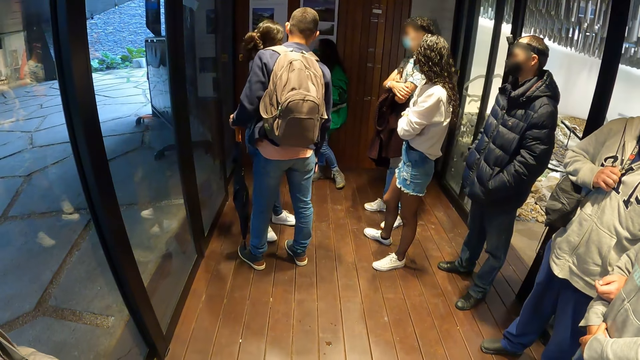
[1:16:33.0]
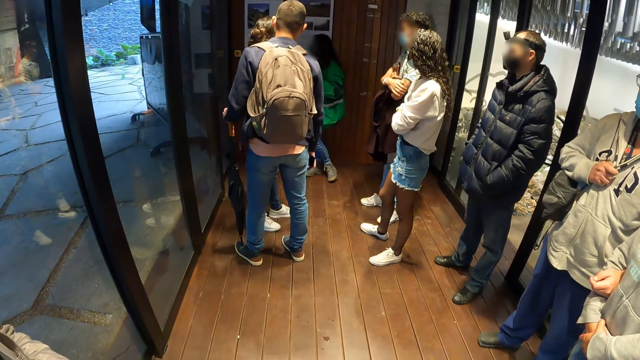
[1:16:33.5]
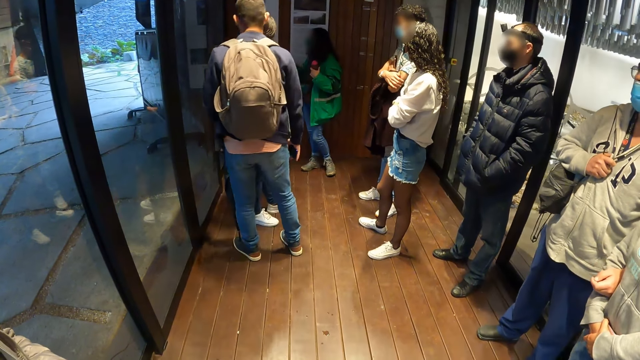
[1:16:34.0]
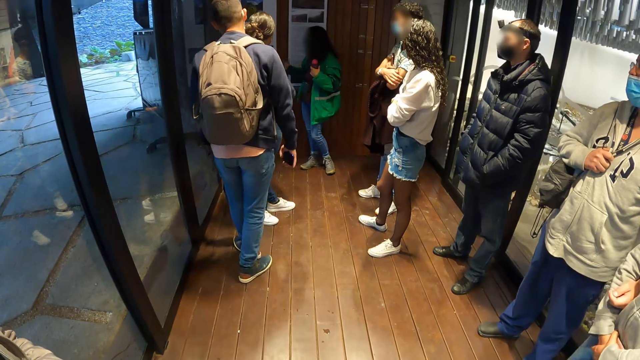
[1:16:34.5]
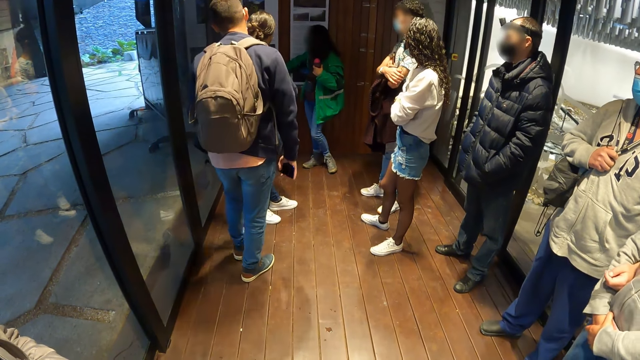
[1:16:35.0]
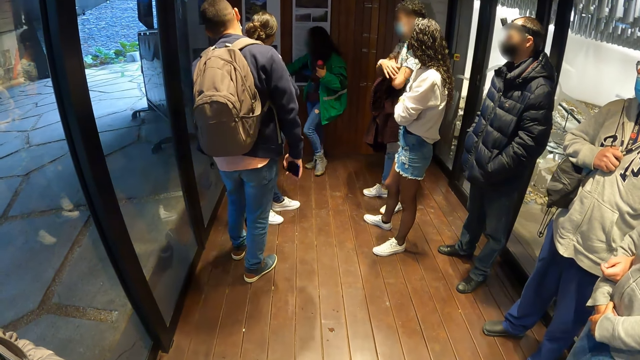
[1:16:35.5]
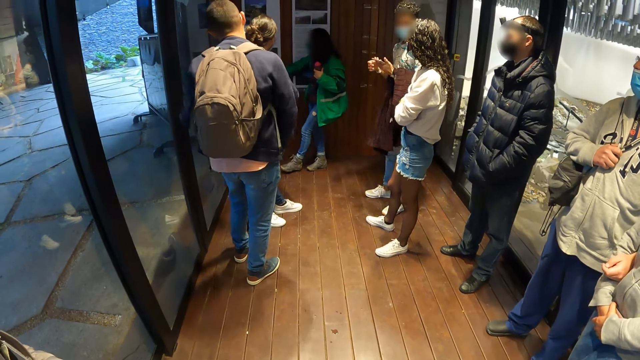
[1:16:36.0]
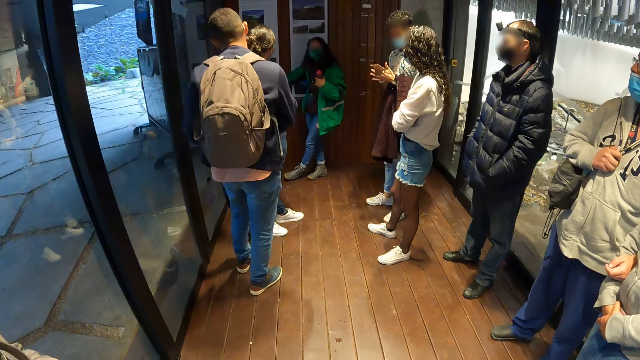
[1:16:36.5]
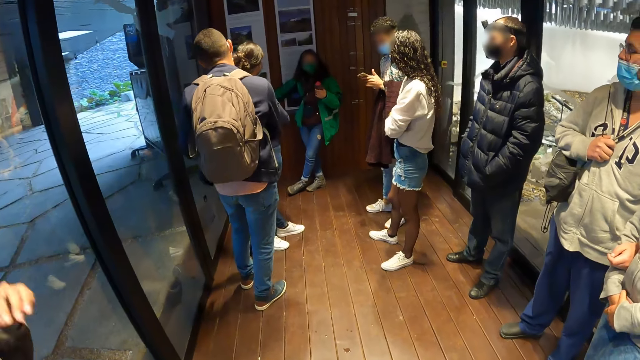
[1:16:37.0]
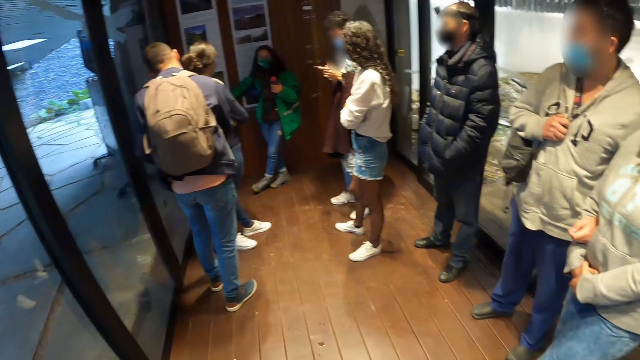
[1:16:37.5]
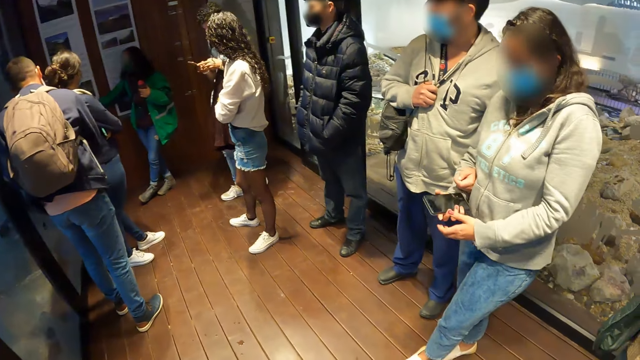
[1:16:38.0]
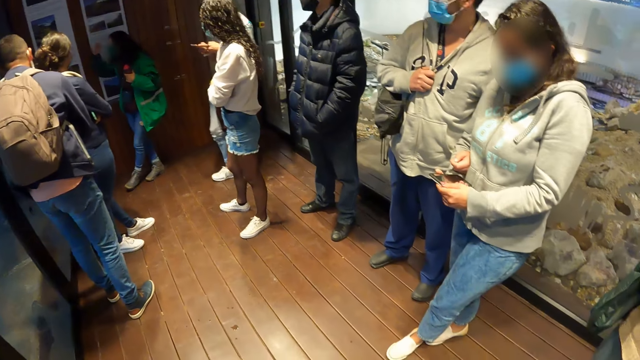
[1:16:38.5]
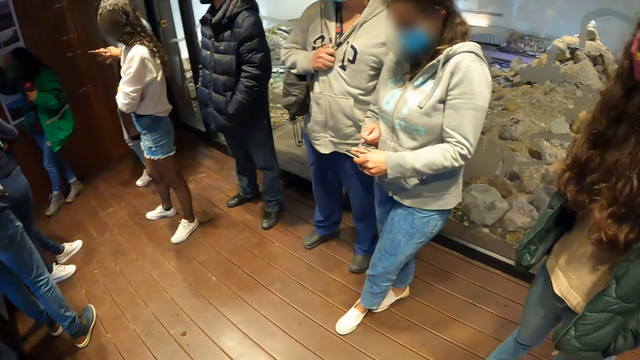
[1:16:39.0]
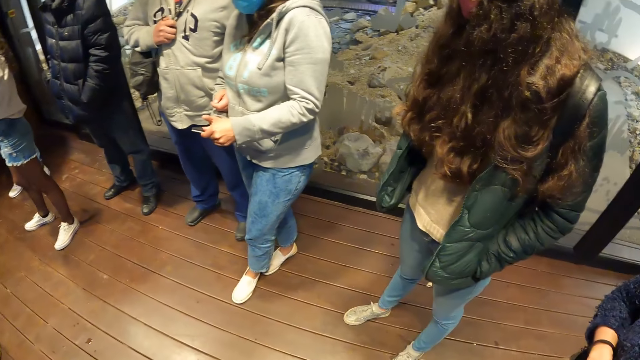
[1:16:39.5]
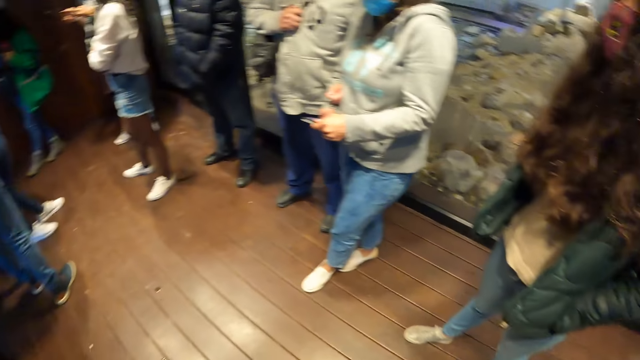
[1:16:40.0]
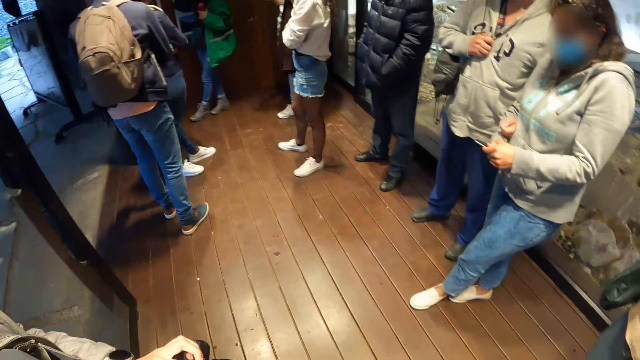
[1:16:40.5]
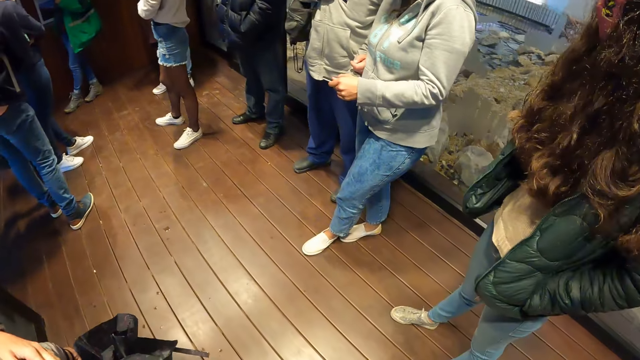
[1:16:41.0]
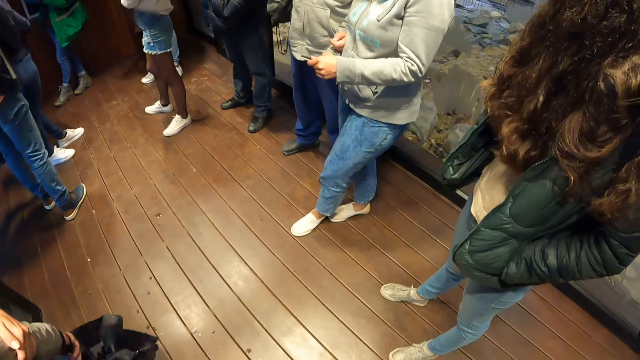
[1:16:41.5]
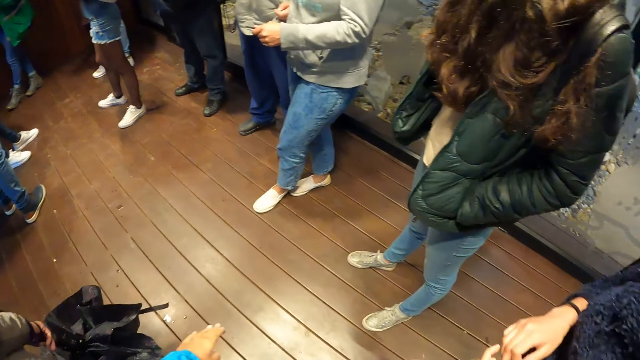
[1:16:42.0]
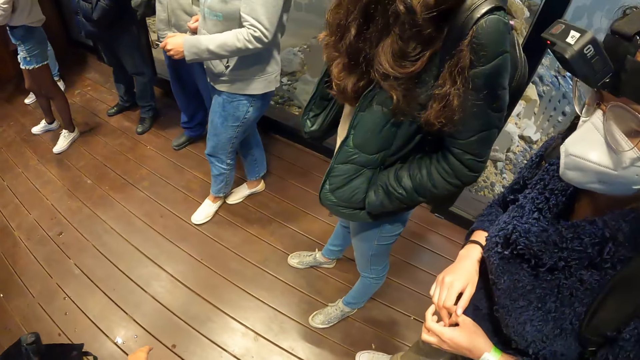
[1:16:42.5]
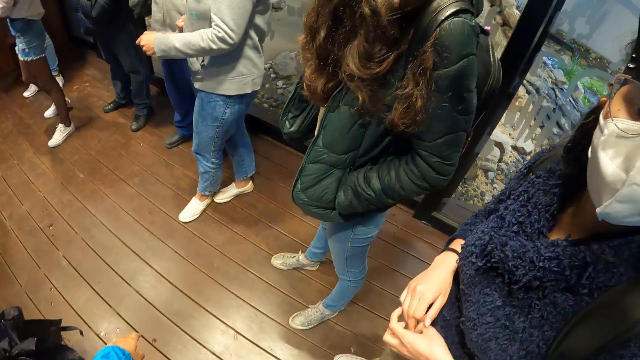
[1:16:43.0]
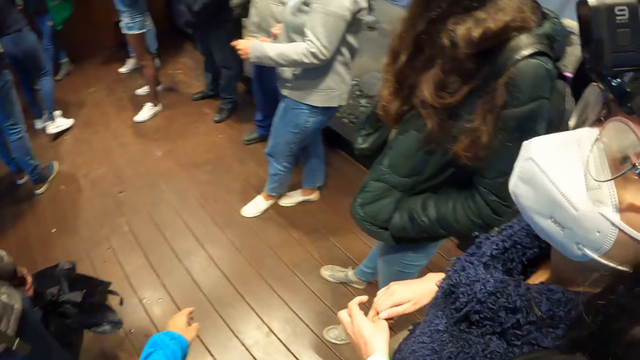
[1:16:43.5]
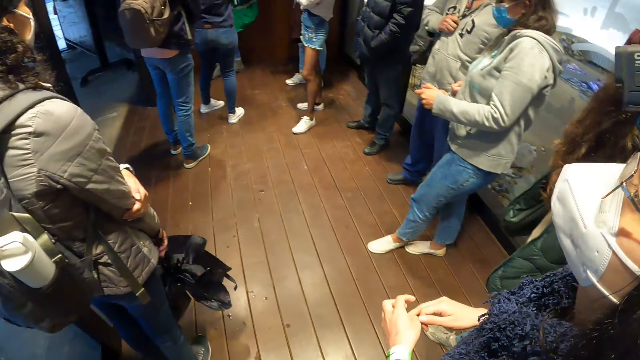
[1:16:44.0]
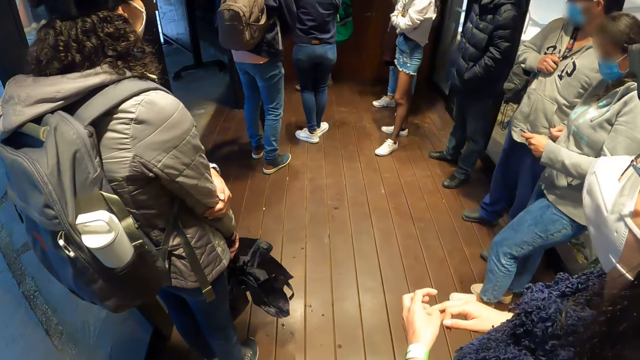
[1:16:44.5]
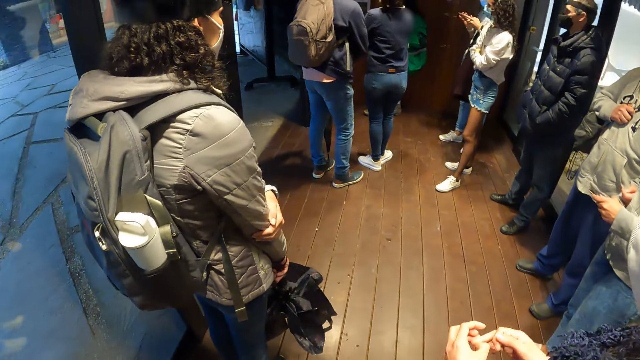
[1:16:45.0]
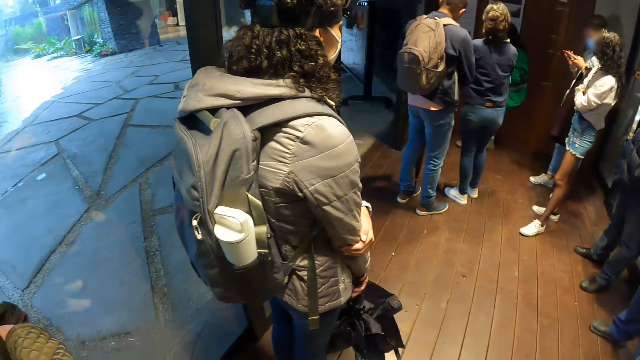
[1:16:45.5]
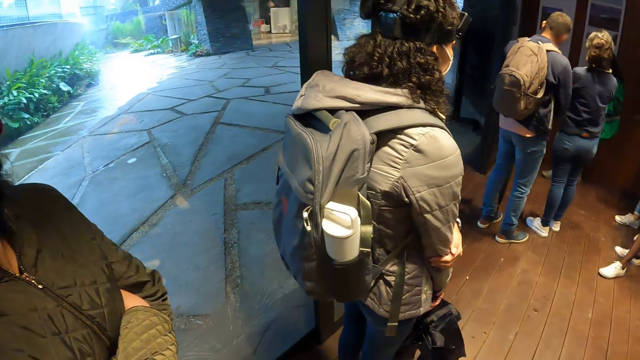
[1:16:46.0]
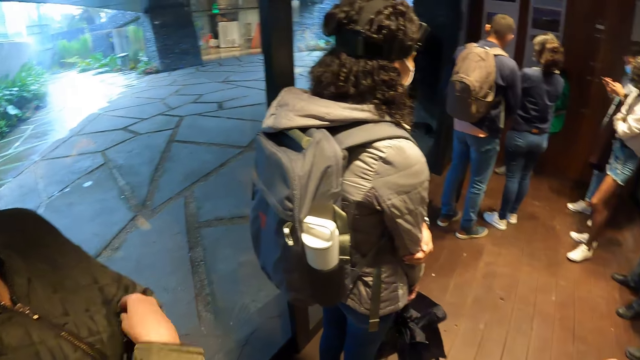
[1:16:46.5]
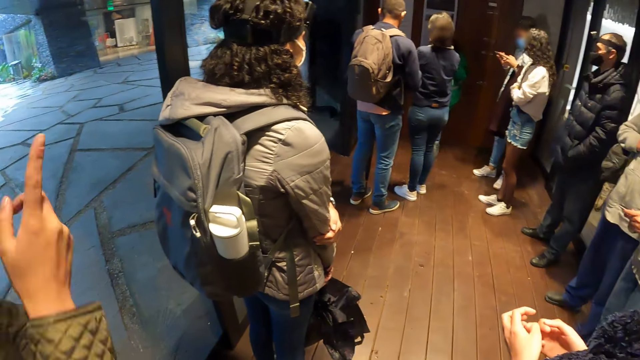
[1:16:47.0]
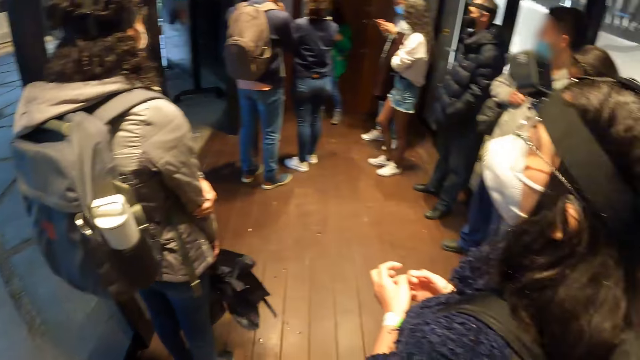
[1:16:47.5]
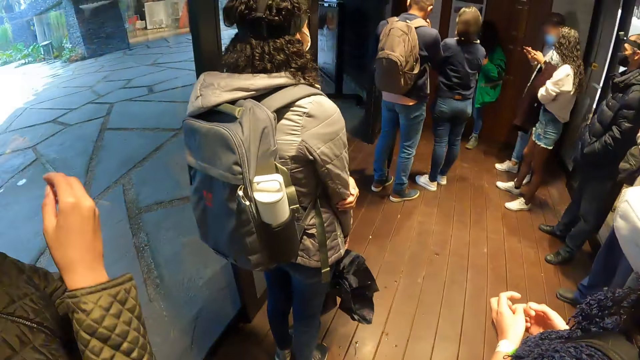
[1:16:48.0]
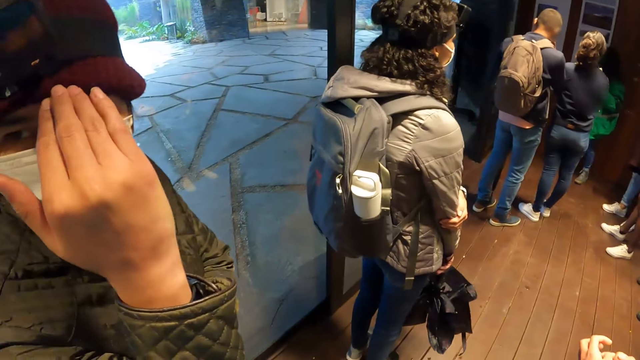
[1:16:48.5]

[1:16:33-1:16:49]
The camera wearer does a hand movement.

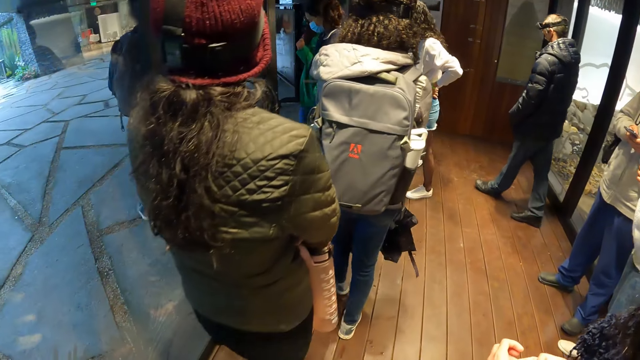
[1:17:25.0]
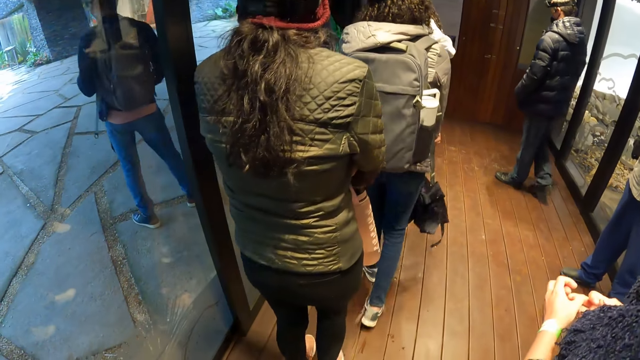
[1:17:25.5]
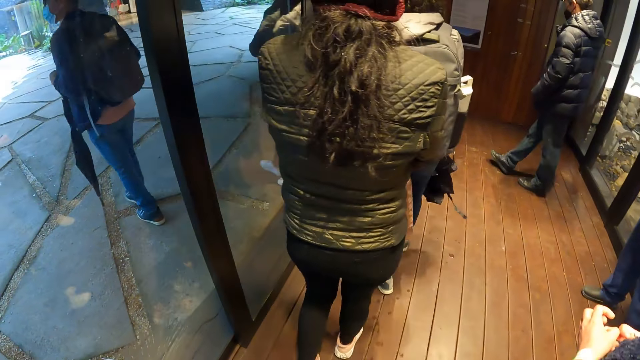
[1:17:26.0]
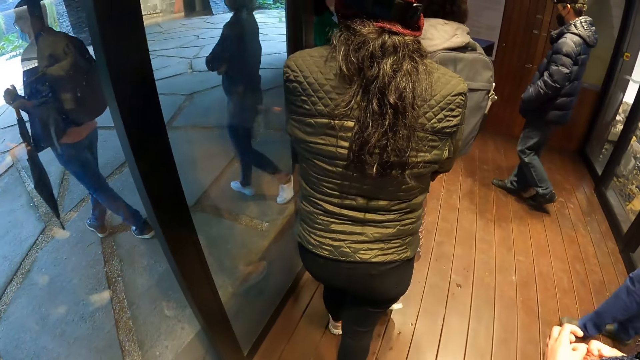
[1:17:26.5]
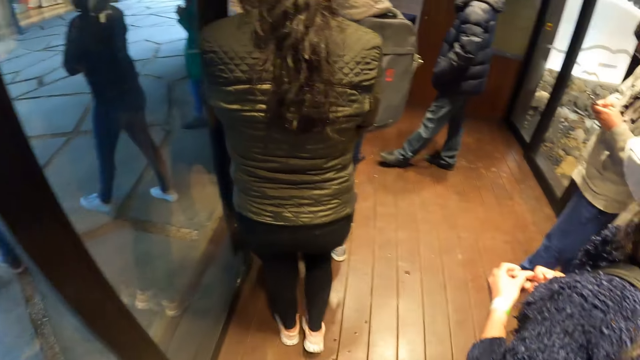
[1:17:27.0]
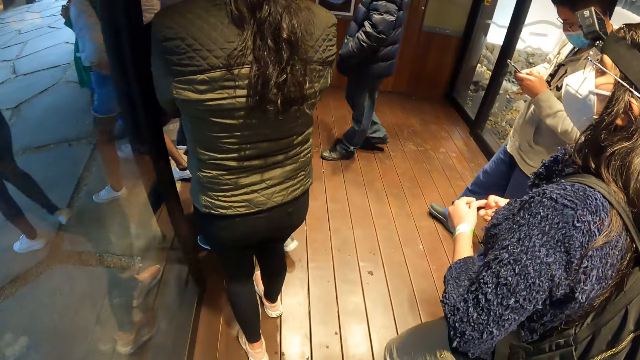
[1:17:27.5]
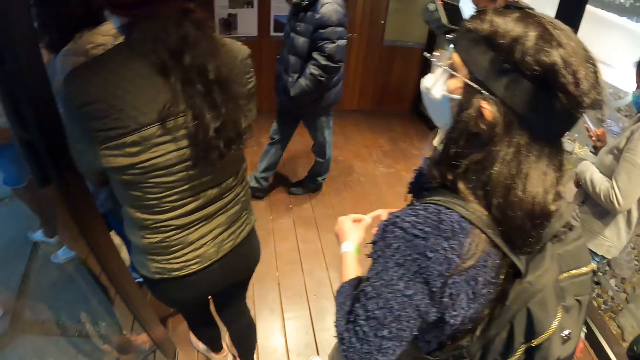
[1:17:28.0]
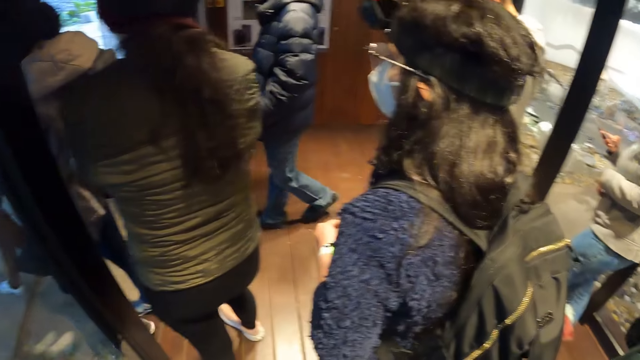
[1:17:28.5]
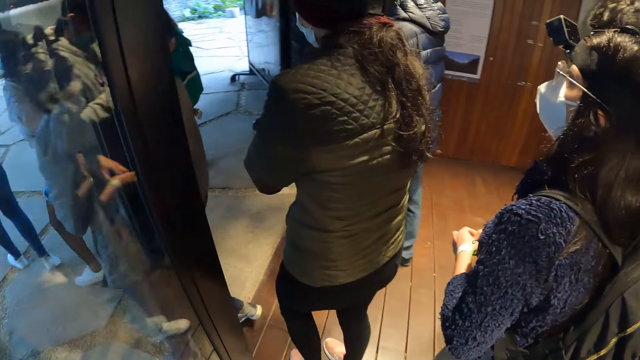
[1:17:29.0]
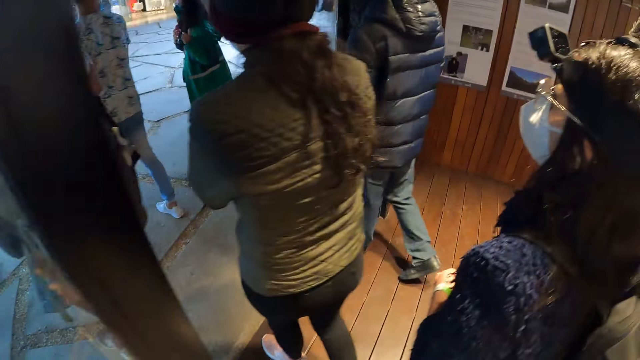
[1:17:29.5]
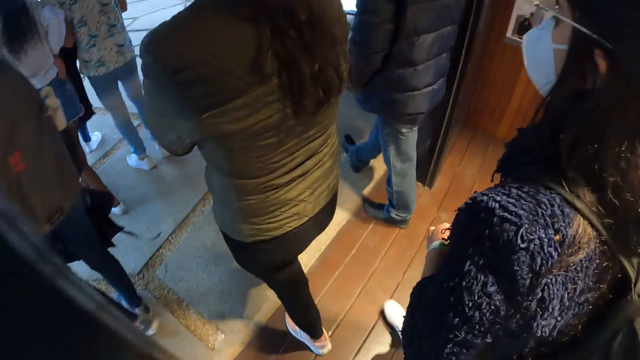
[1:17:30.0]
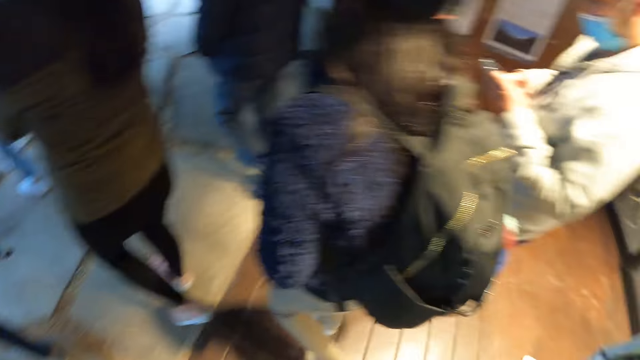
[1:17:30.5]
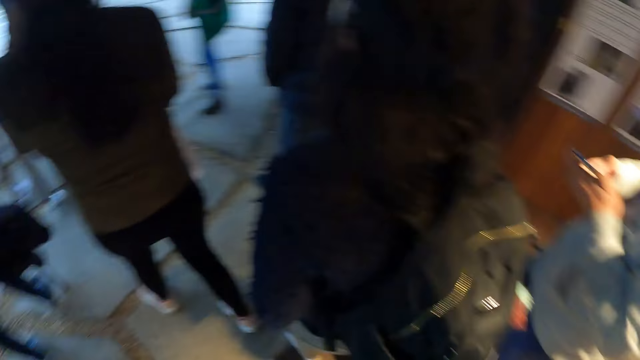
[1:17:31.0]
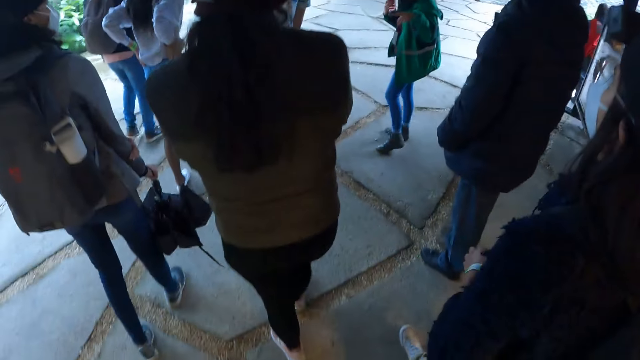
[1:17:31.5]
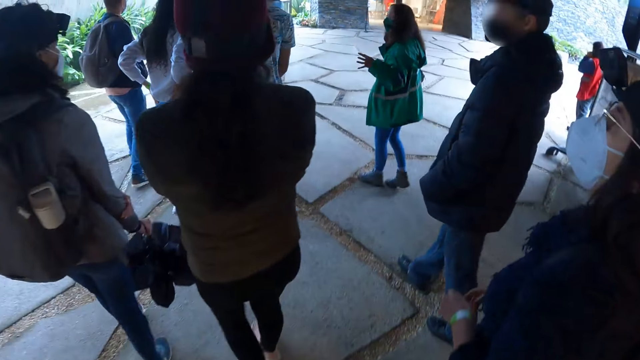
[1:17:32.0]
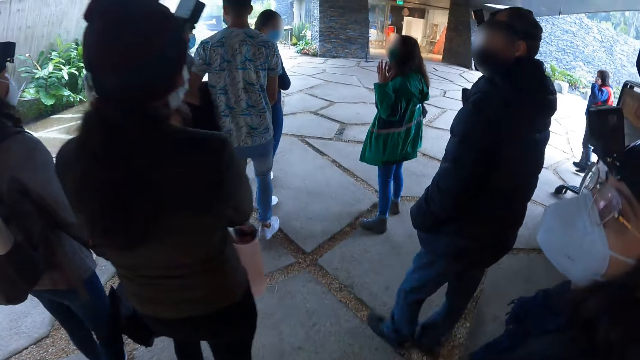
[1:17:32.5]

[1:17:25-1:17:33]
The camera wearer walks out of the house with colleagues. The camera wearer and a woman walk out of a building.
